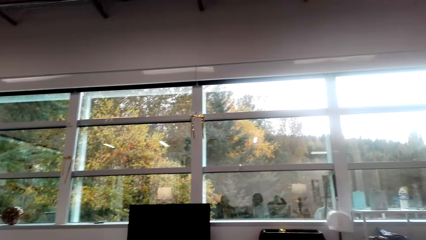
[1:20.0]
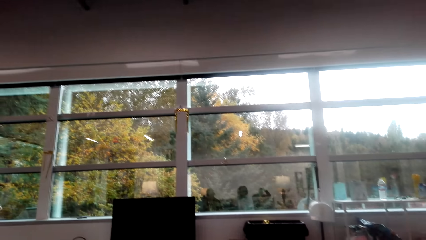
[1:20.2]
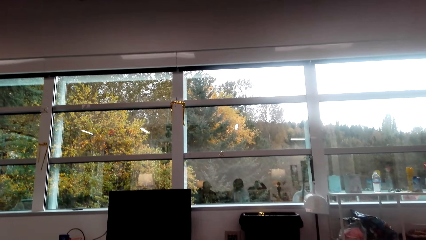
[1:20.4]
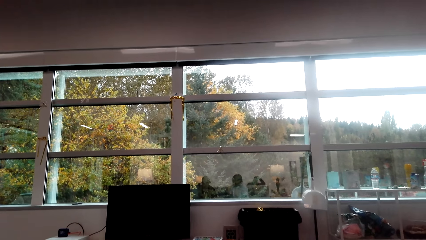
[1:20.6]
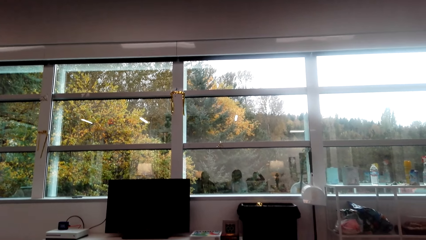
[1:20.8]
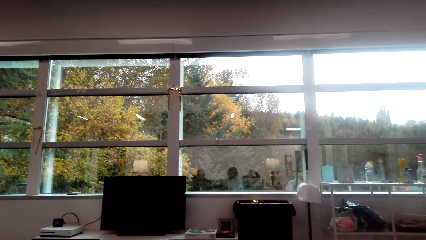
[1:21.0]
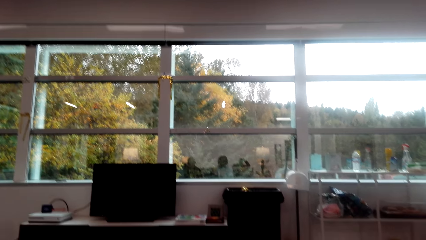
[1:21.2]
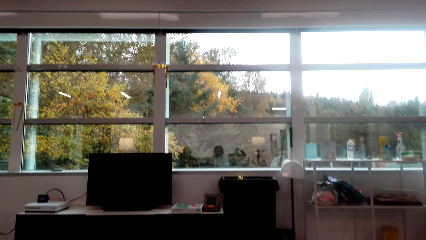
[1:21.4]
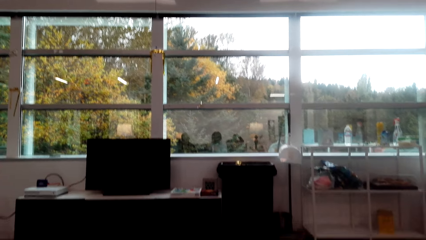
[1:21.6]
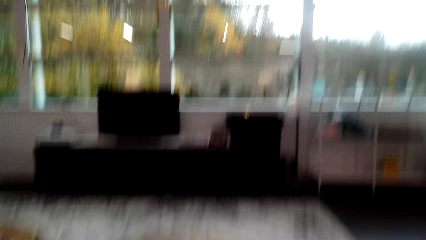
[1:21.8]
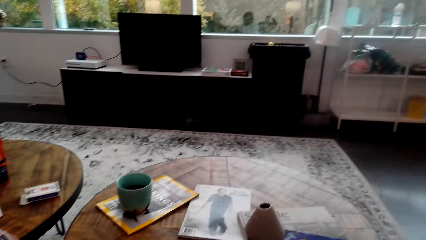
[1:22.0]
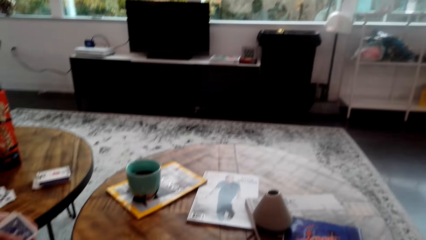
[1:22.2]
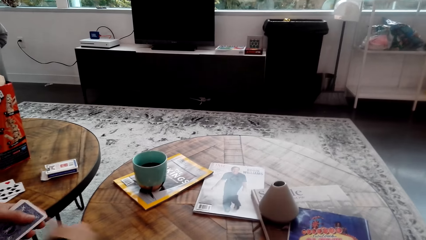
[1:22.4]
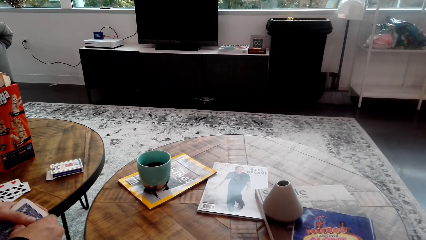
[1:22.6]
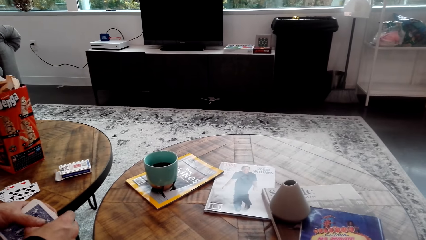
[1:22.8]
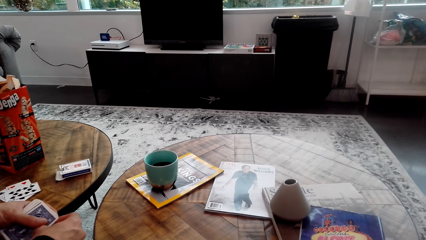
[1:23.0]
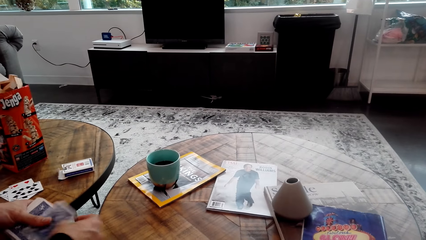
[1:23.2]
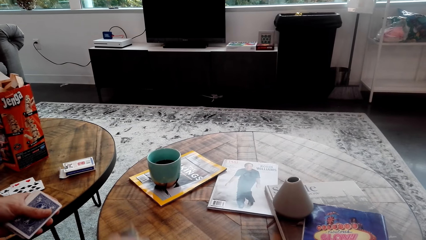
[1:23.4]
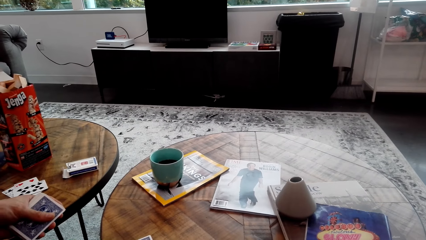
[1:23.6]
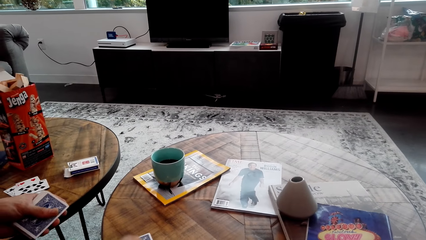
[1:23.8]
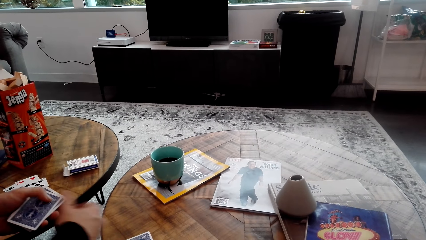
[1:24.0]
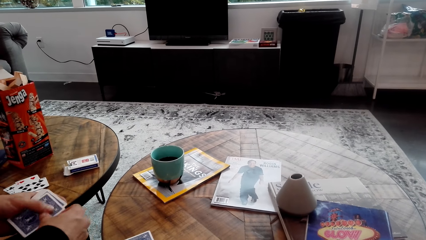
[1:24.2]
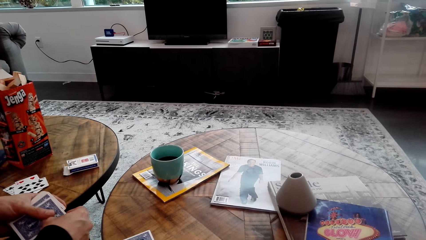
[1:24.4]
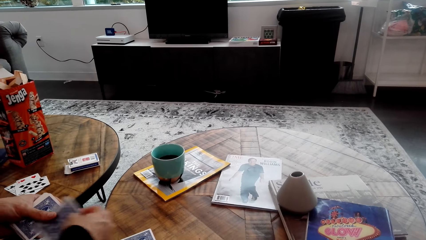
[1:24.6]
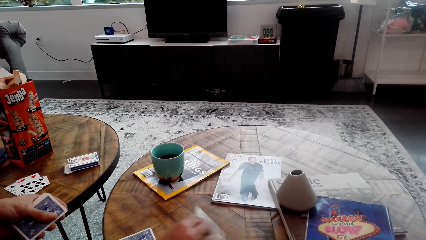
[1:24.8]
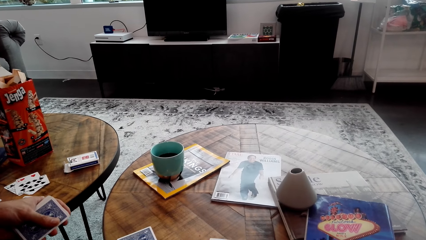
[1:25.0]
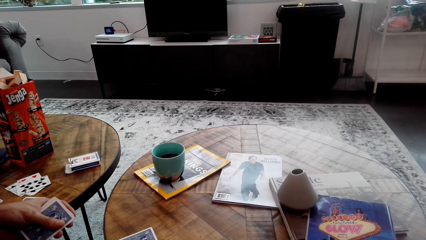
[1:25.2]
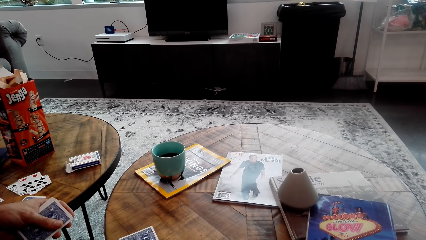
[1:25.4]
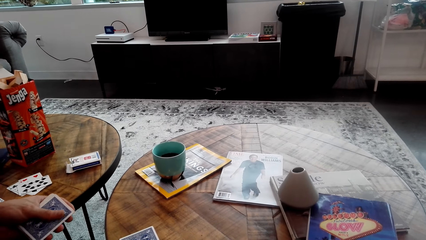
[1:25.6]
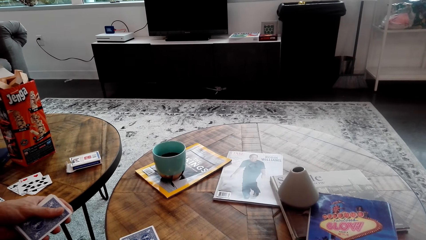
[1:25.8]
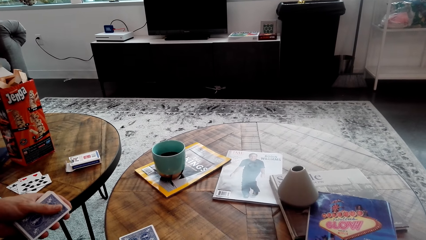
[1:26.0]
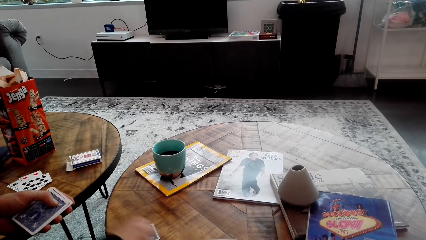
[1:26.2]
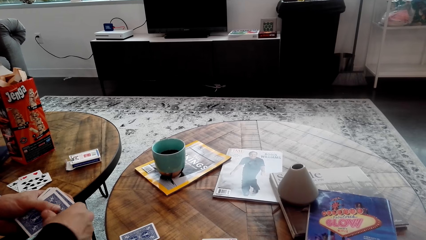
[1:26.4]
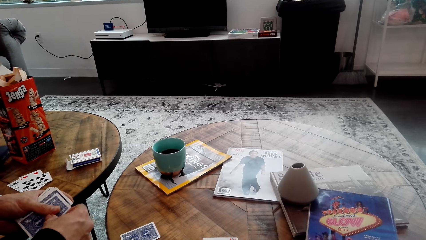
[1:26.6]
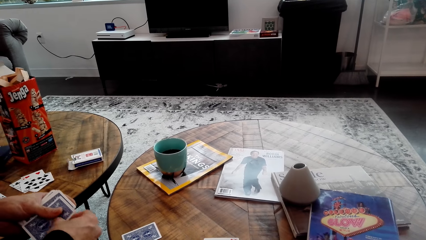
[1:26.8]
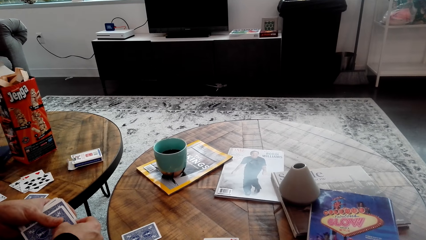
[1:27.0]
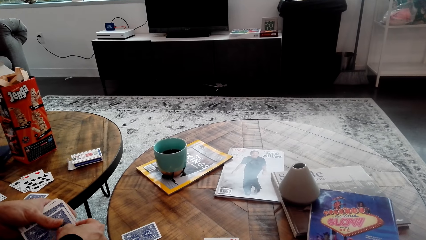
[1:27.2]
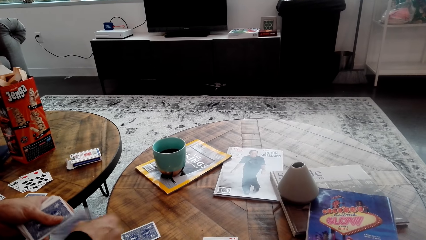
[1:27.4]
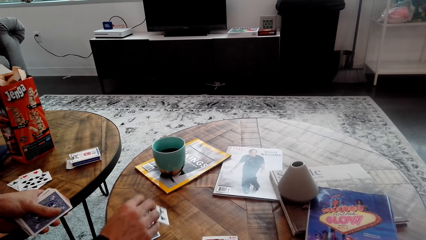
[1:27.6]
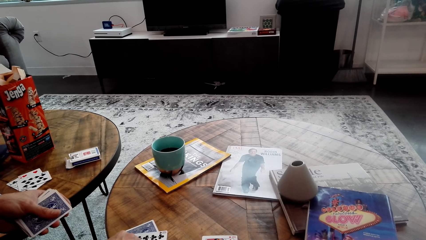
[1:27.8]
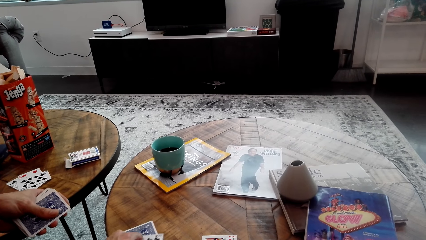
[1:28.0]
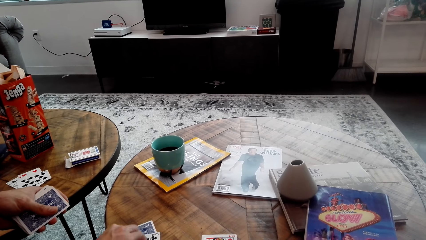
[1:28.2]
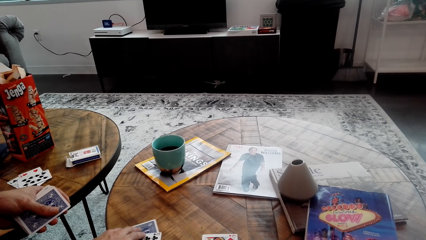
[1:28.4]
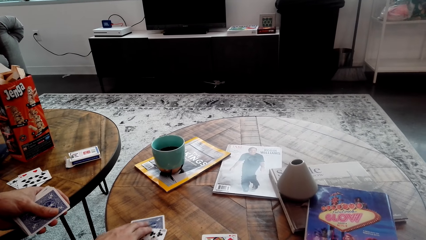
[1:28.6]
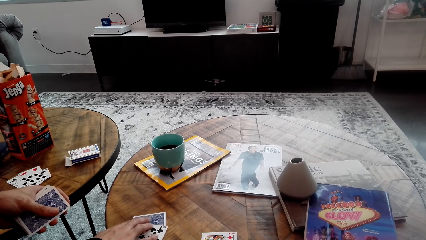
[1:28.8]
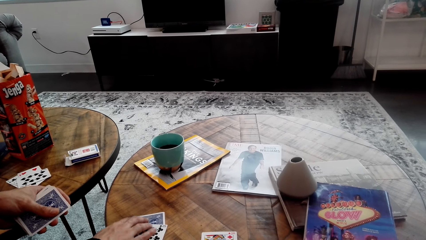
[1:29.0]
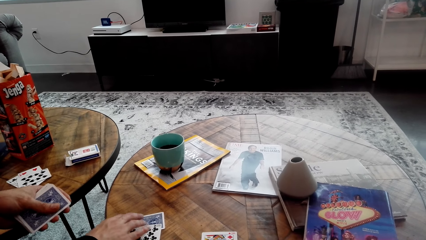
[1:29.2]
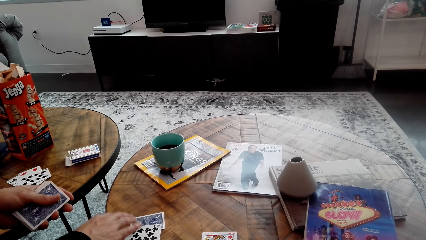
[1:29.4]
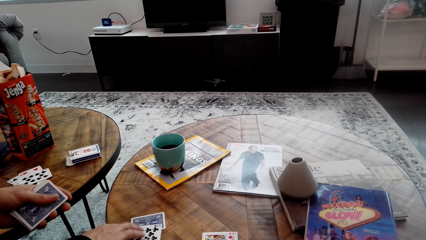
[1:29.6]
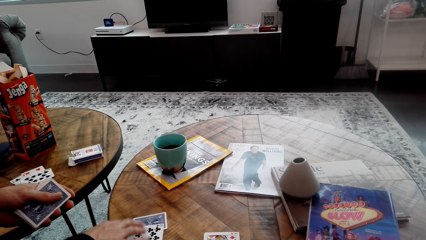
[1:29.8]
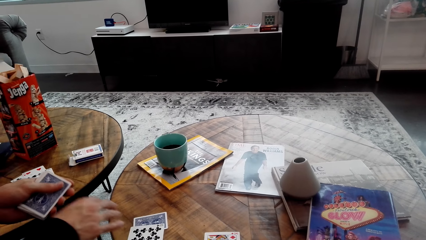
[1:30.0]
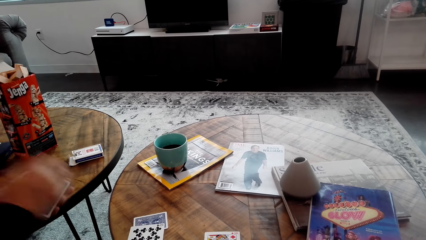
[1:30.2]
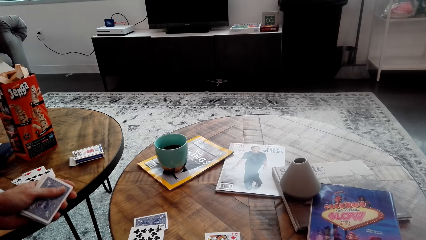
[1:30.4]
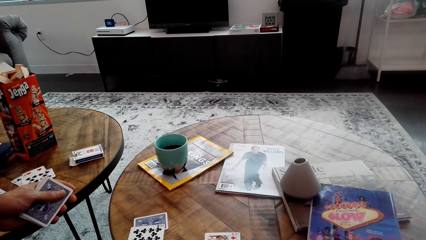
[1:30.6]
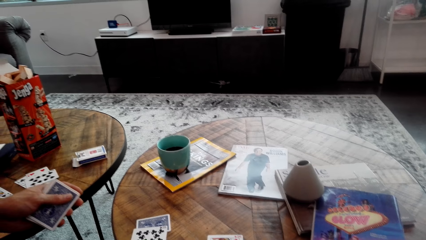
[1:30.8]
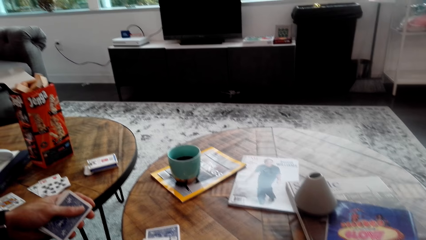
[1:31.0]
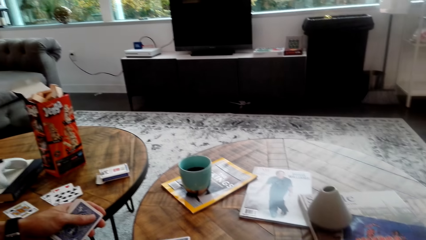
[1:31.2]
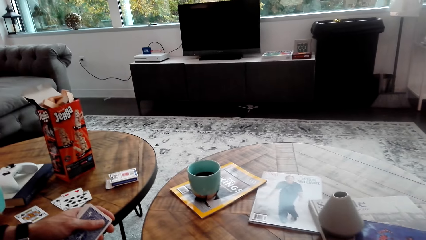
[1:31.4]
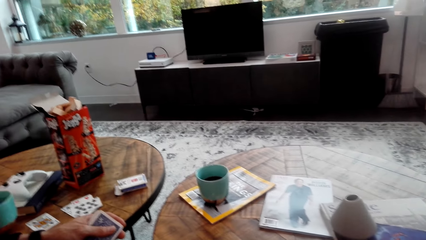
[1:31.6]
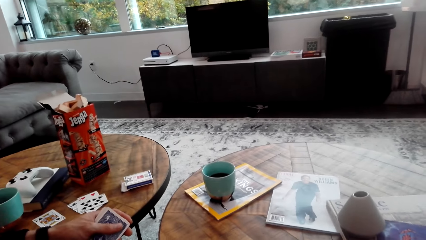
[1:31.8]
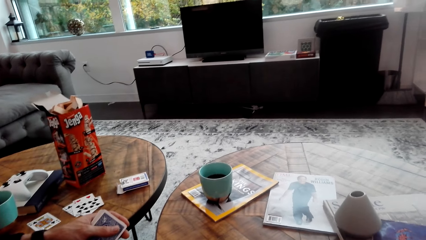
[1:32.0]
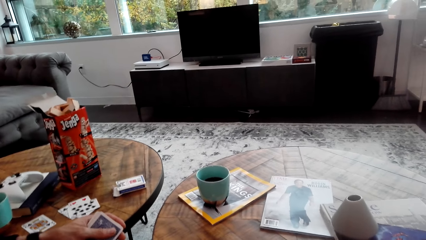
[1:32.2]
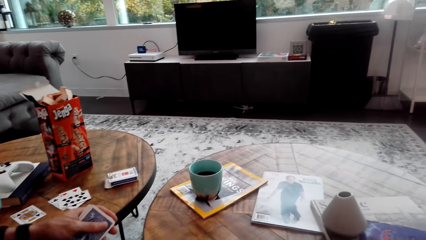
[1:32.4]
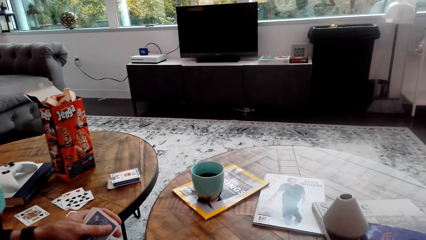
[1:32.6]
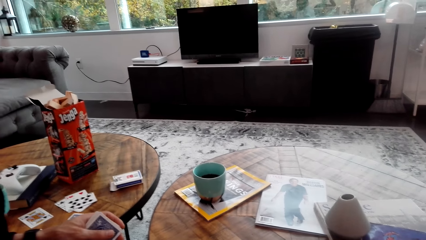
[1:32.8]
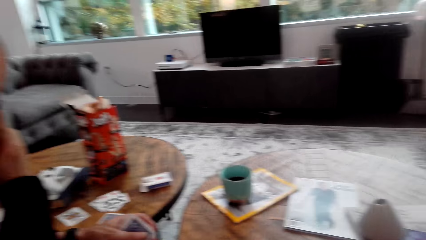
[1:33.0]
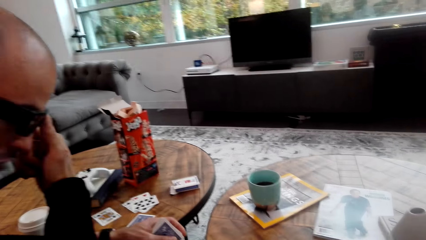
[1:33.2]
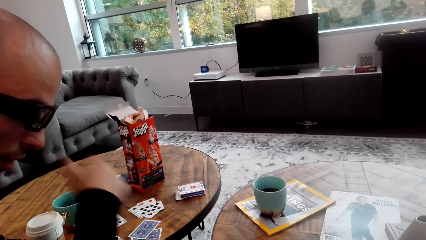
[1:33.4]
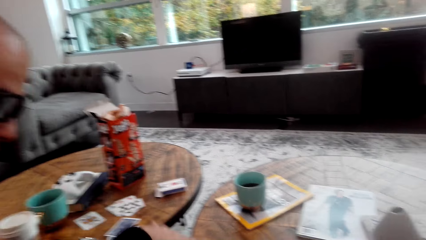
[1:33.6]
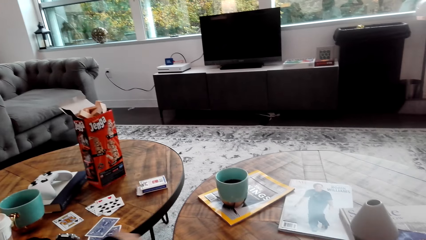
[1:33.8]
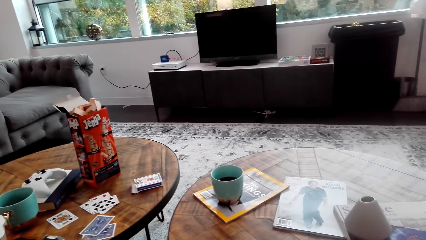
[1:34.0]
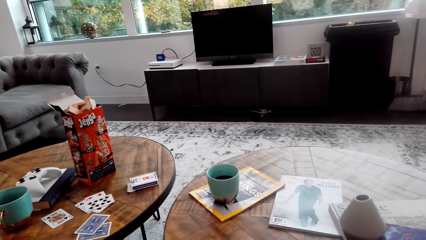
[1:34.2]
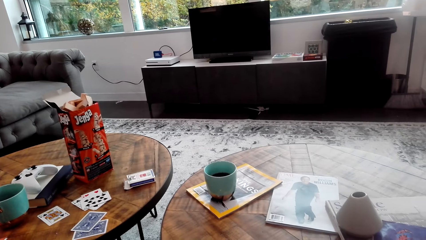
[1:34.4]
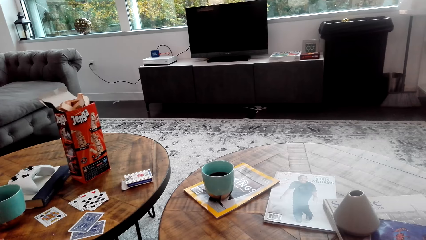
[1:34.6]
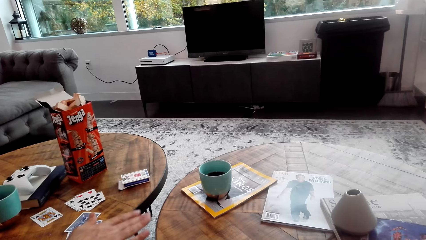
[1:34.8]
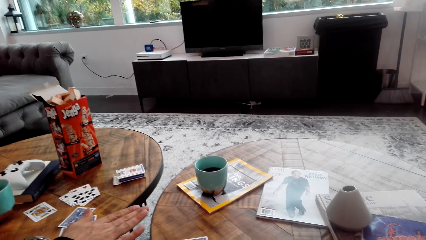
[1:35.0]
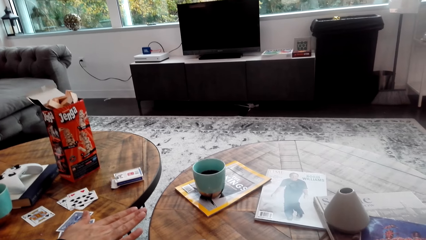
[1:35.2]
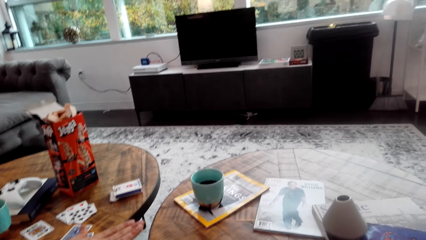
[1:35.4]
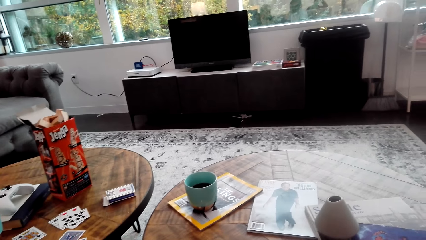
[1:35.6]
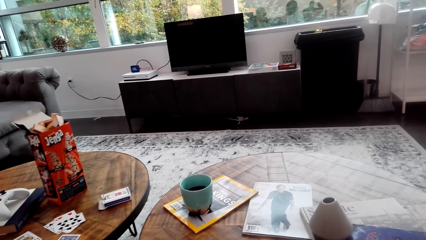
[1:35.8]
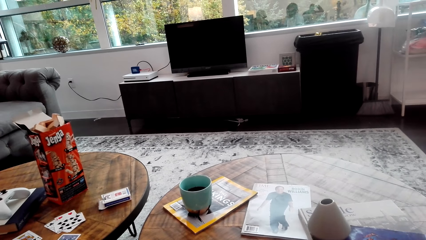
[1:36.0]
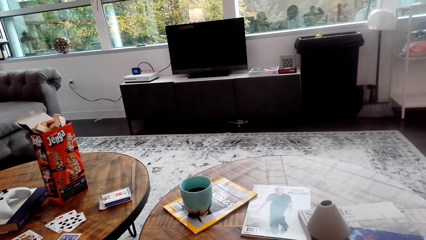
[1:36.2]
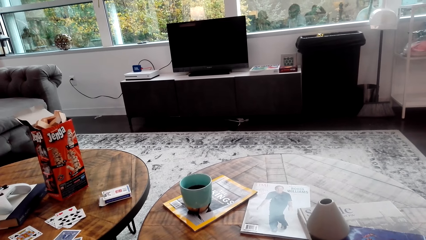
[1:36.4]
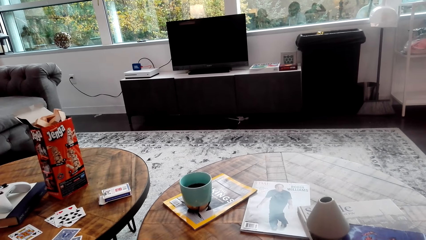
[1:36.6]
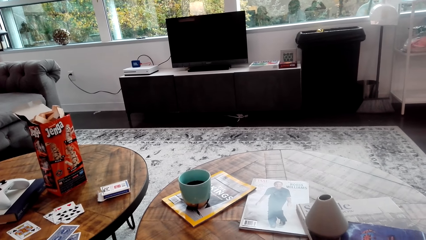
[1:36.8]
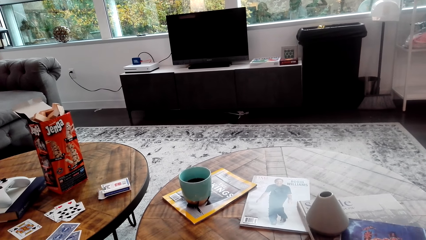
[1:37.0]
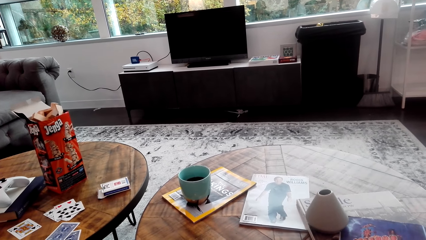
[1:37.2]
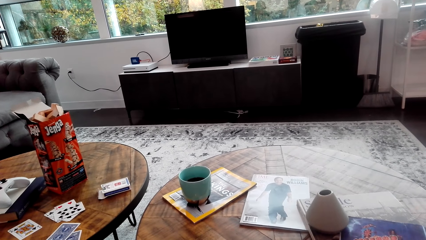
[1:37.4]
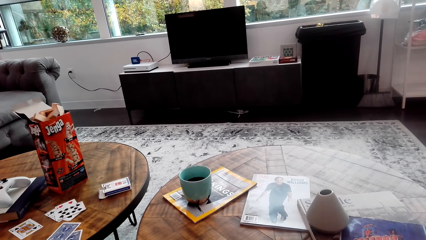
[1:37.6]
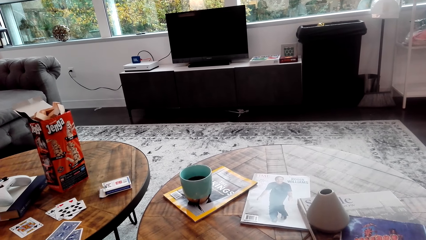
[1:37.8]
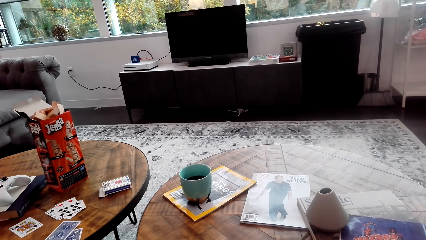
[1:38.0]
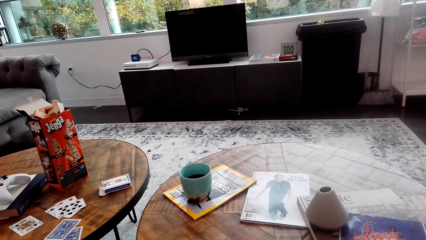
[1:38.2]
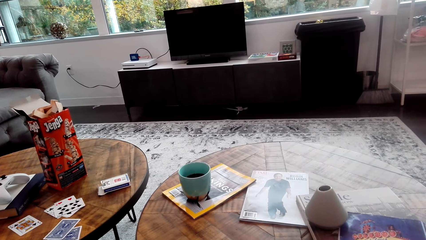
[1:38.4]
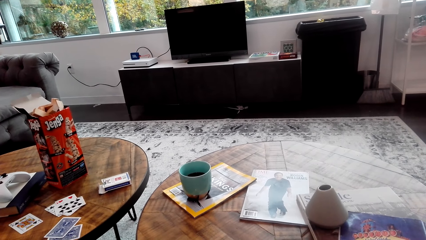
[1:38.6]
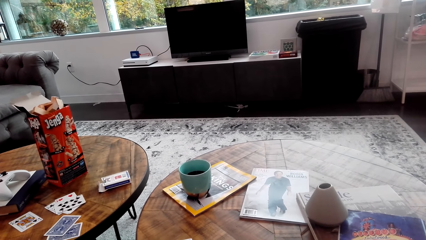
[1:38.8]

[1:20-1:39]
The camera wearer looks around. A man counts cards on the table. The man places cards on the table. The camera wearer interacts with the man.
